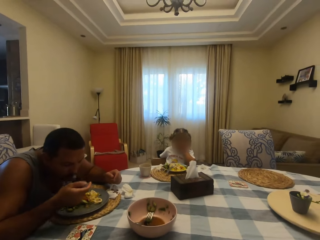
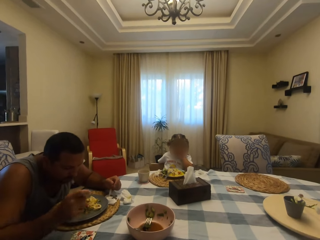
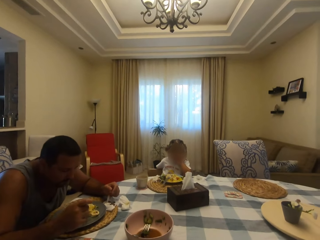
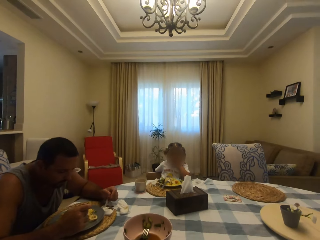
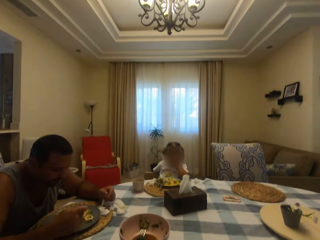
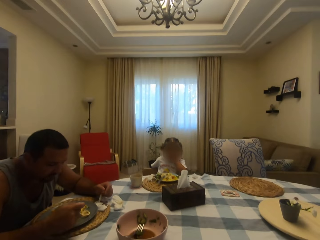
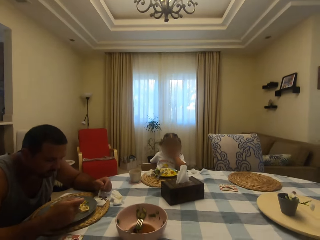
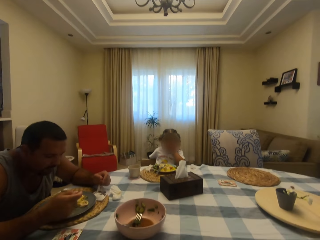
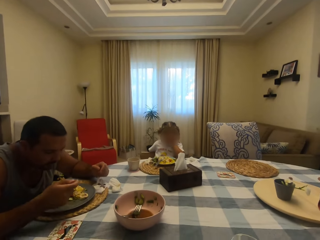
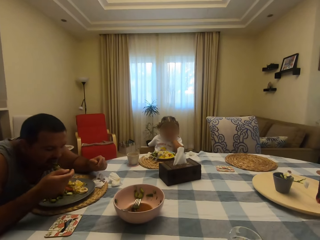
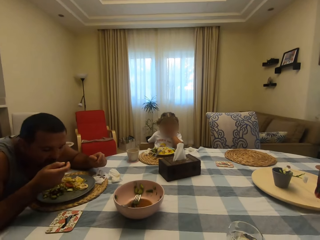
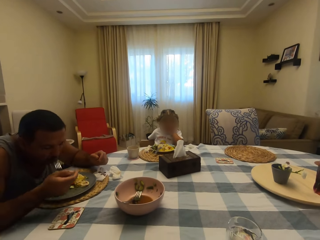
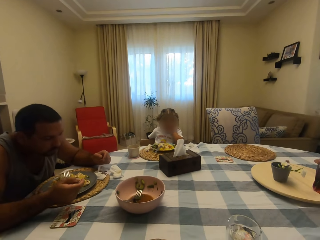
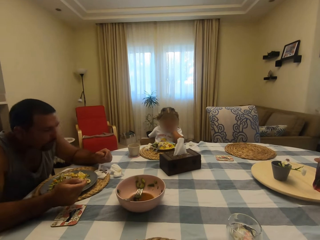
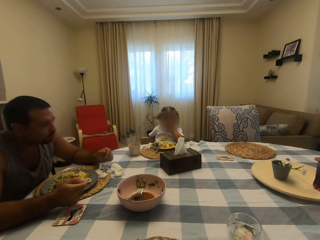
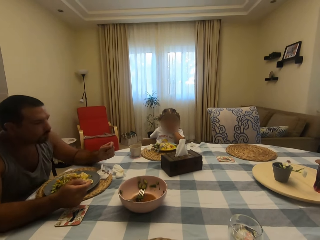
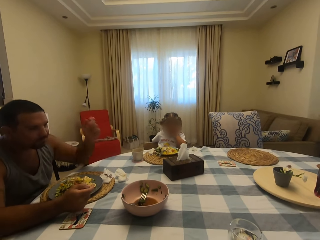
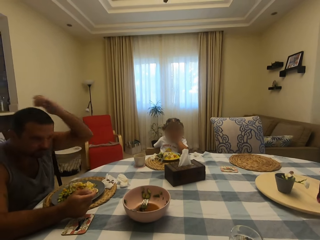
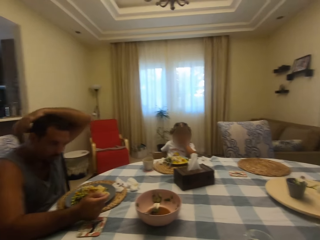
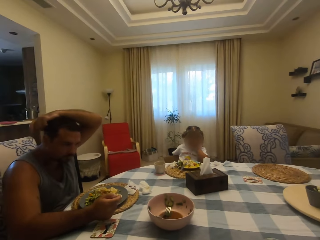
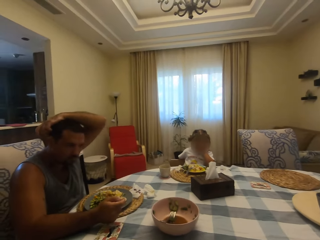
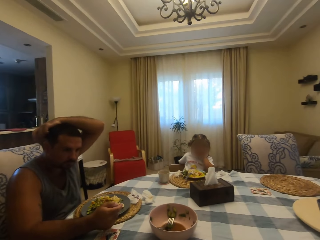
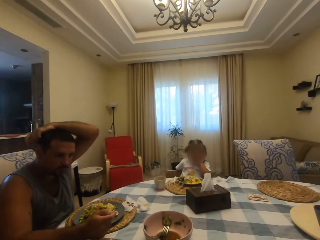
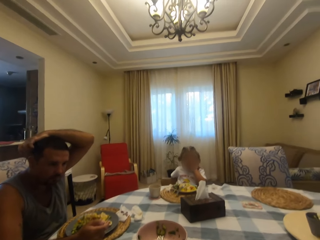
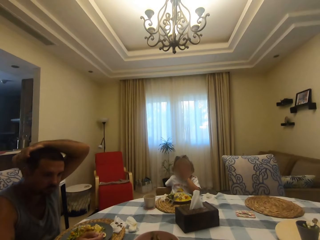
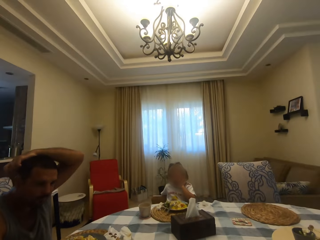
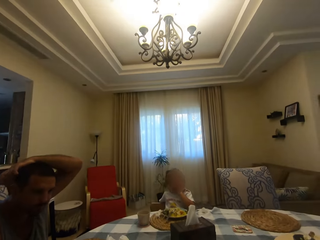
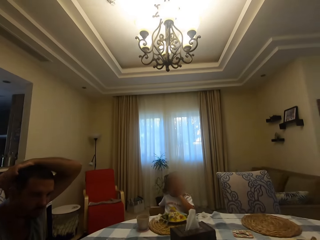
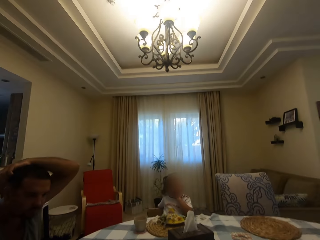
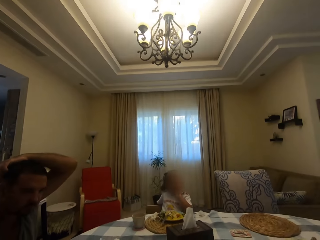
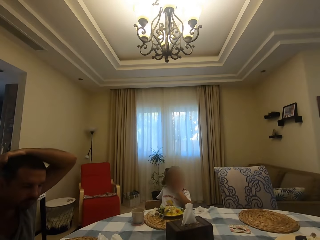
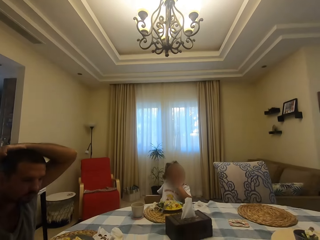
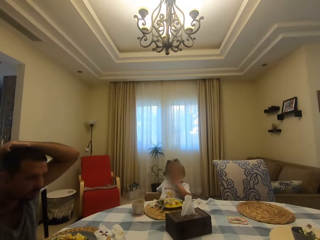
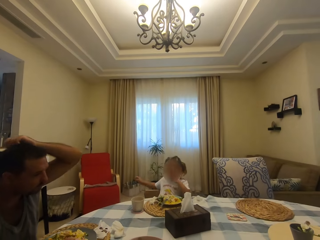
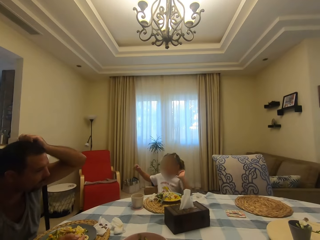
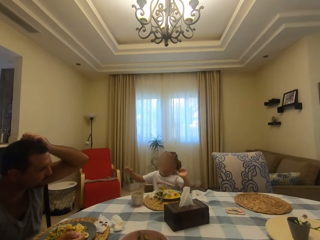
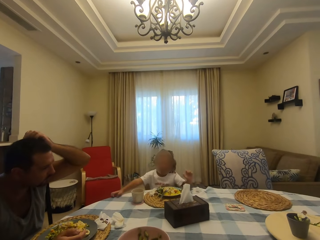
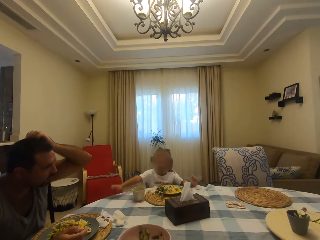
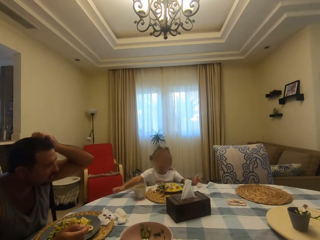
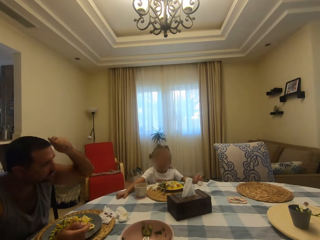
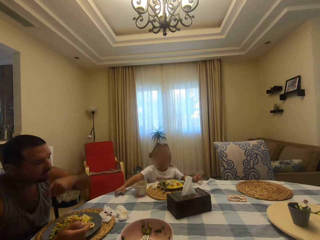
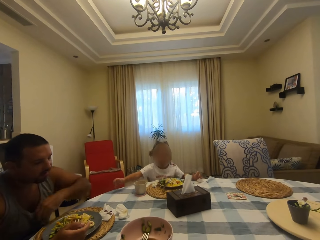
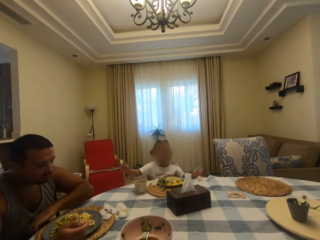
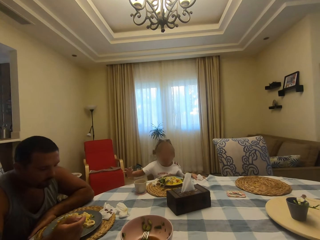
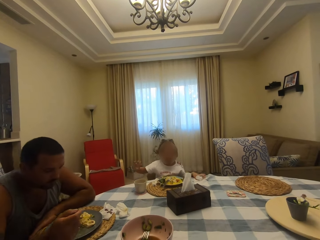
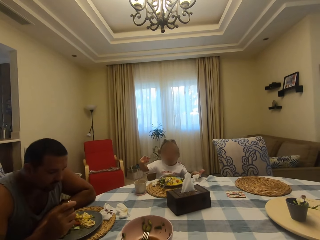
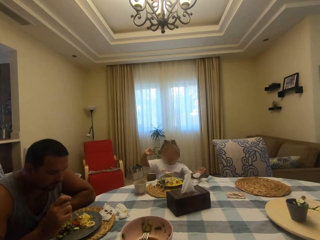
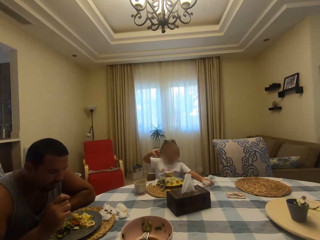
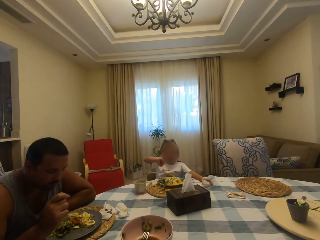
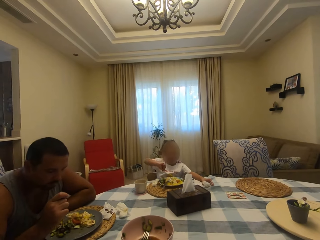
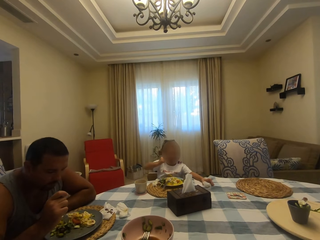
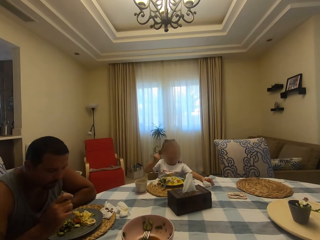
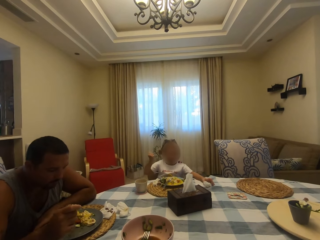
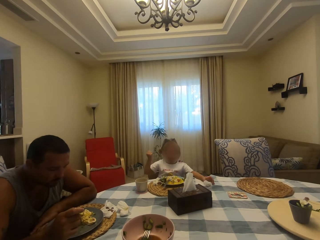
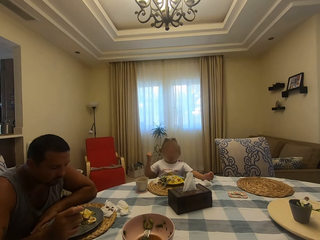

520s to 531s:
A man eats food and raises his hand. A child speaks to the camera wearer. The child converses with the camera wearer, taps the table and moves her hands.

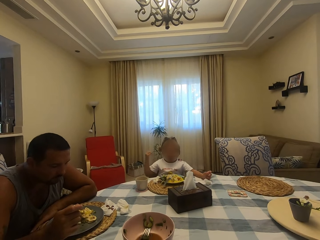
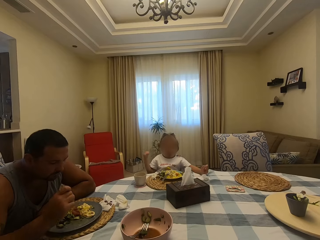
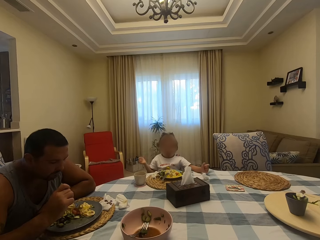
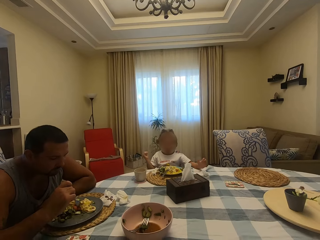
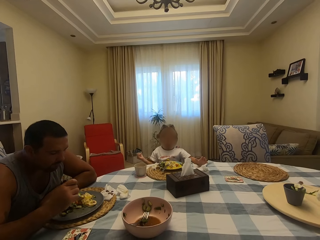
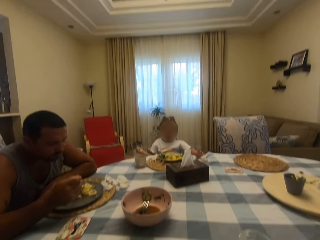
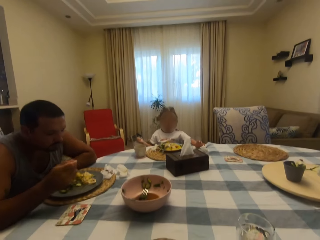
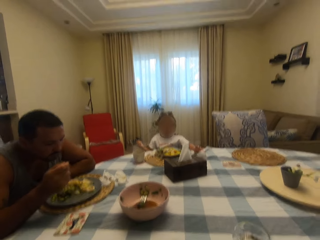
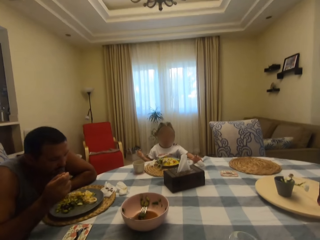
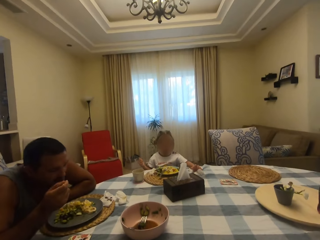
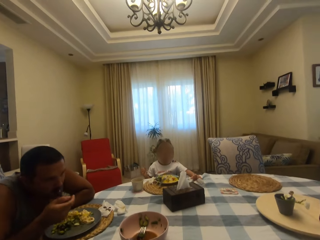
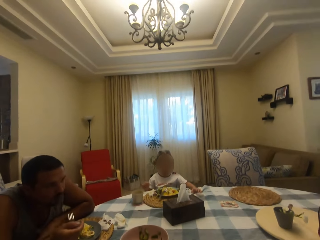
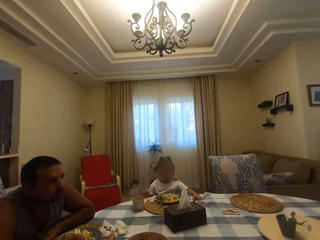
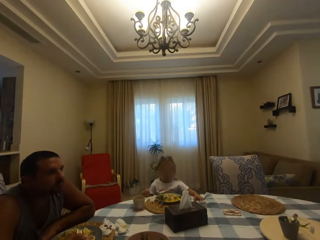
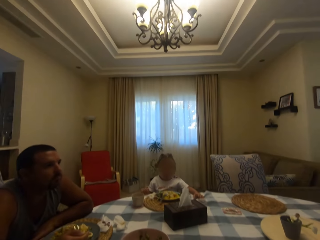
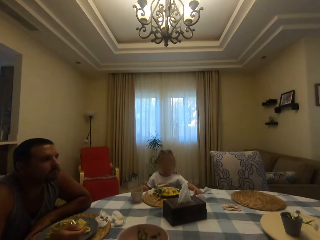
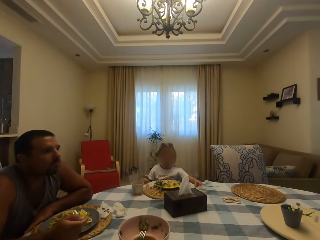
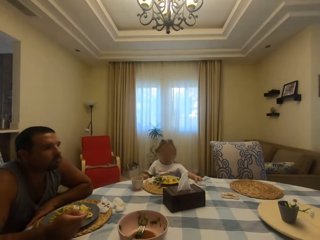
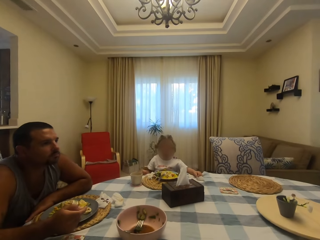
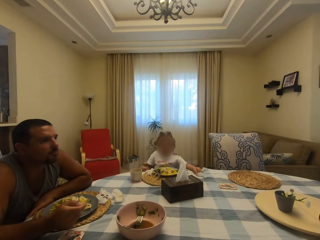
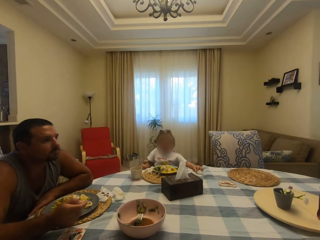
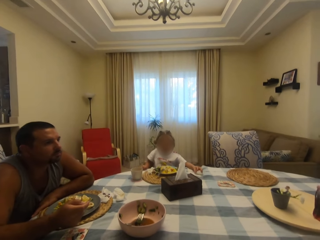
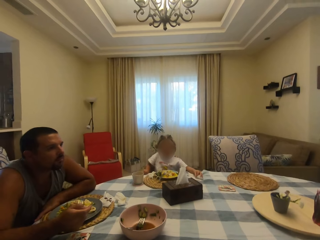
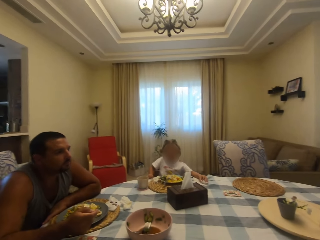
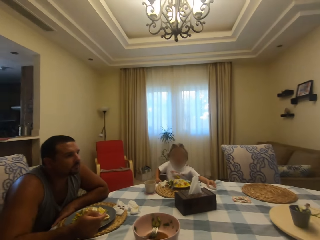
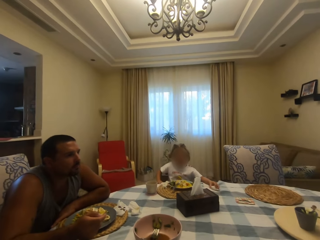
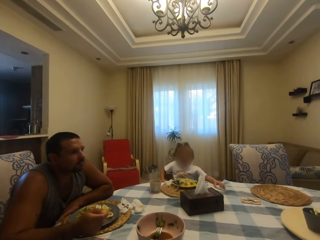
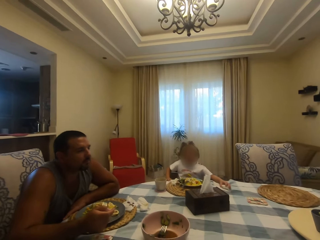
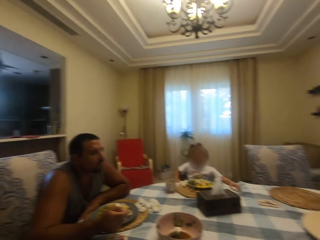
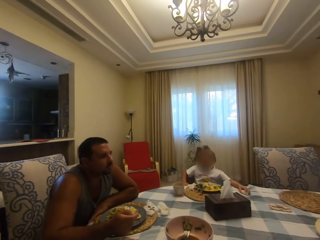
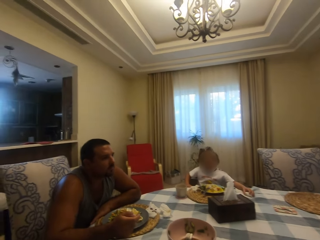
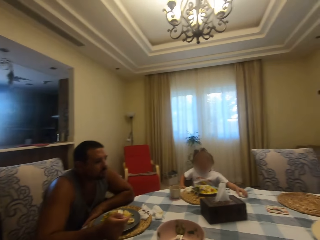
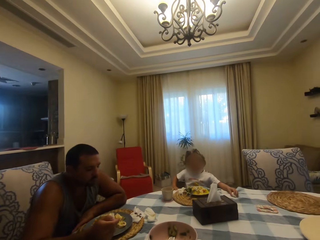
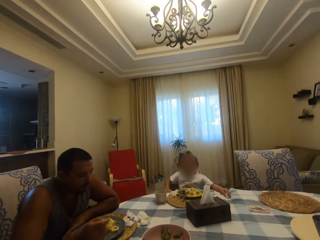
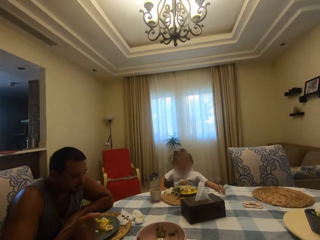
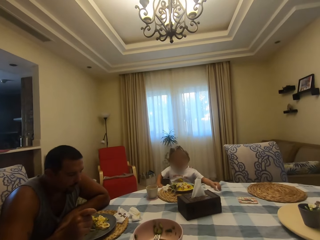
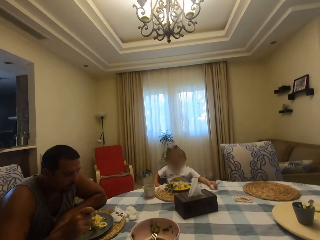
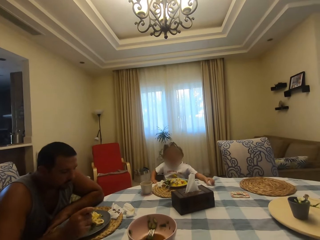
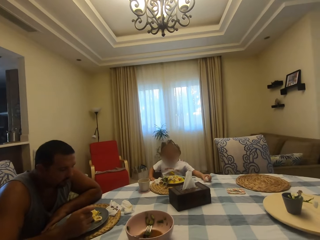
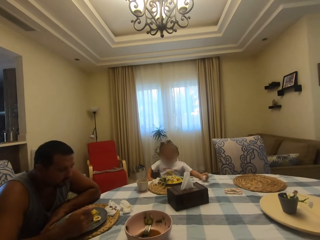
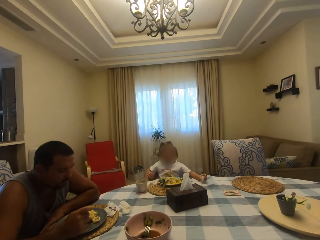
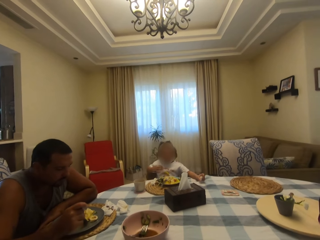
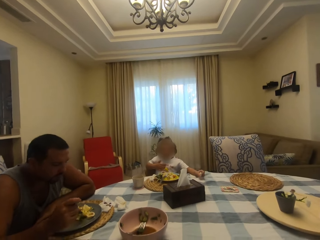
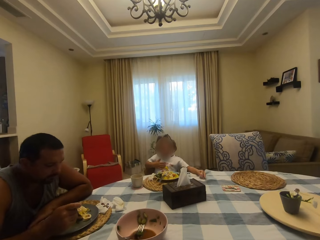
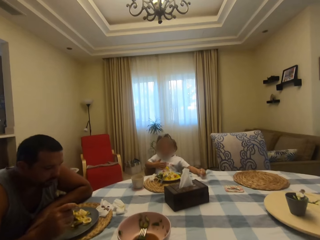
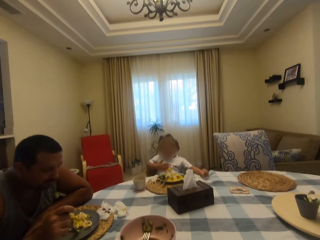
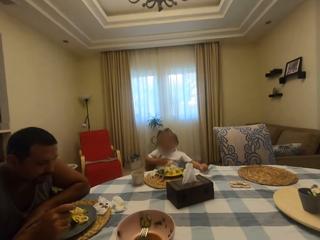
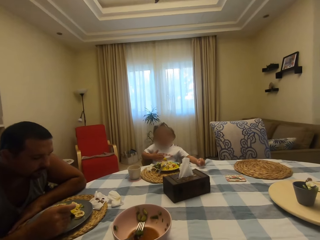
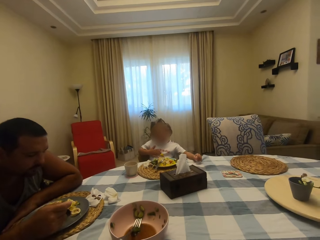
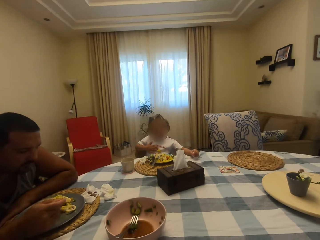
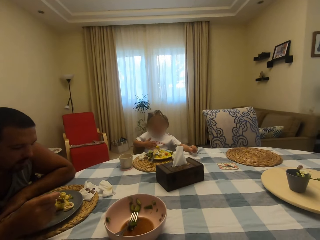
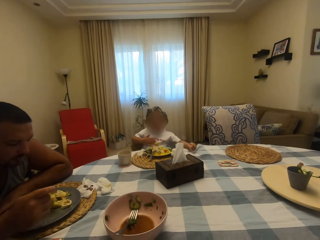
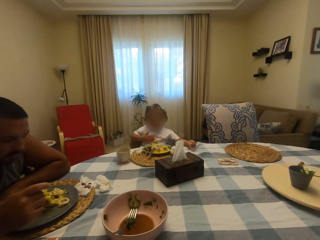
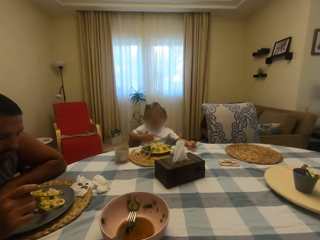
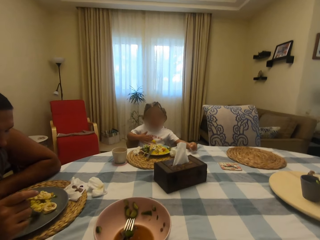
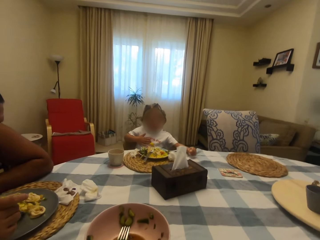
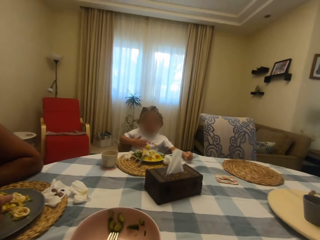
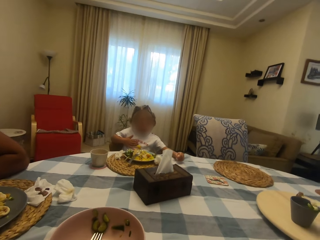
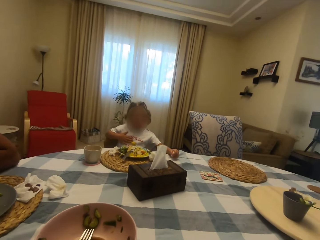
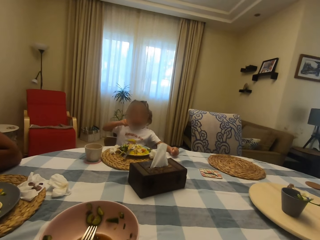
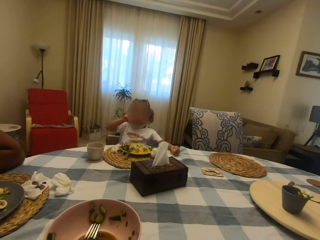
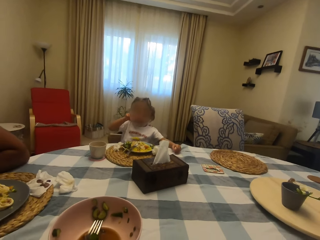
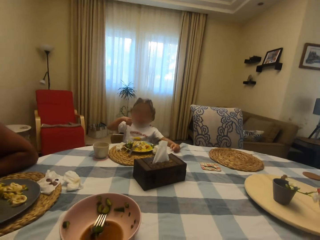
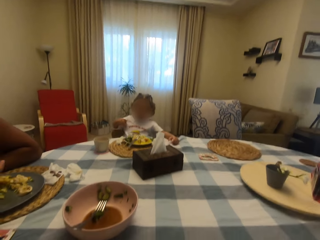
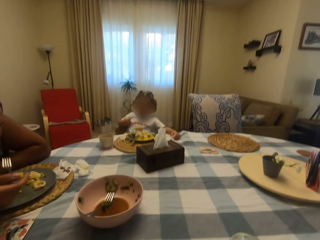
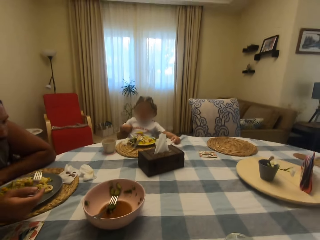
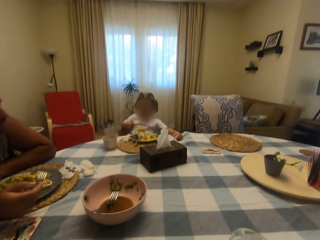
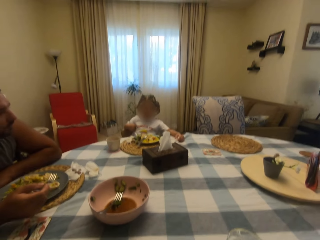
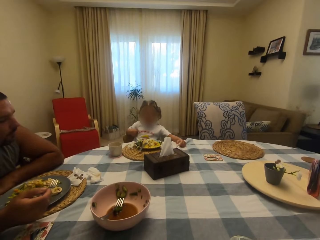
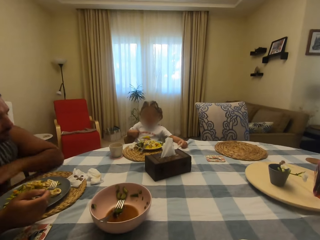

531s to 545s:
A child converses with the camera wearer. The camera wearer speaks to the child. A person eats. The child speaks to the camera wearer. The camera wearer moves her head. The child speaks to the camera wearer again. The camera wearer looks at the child.
